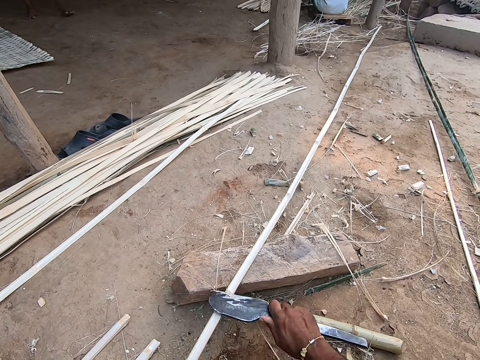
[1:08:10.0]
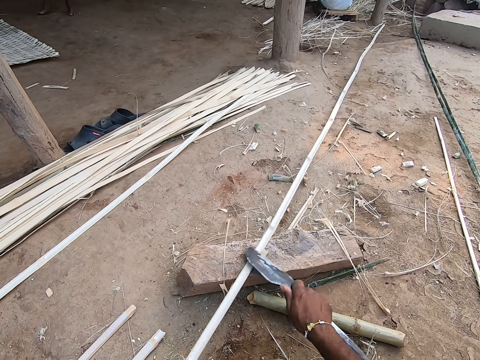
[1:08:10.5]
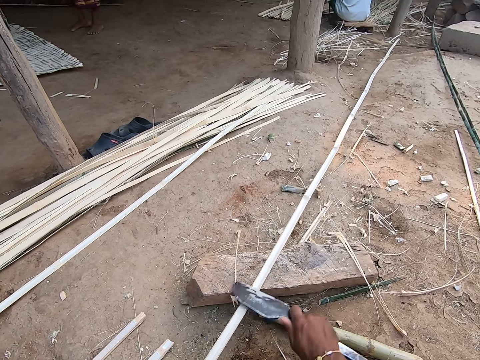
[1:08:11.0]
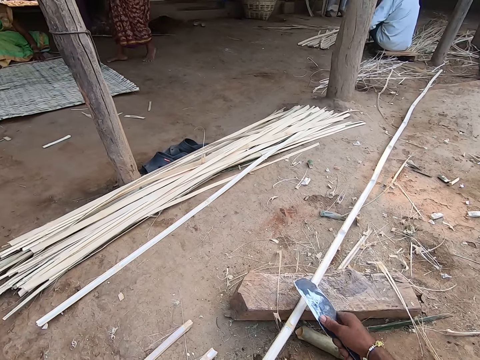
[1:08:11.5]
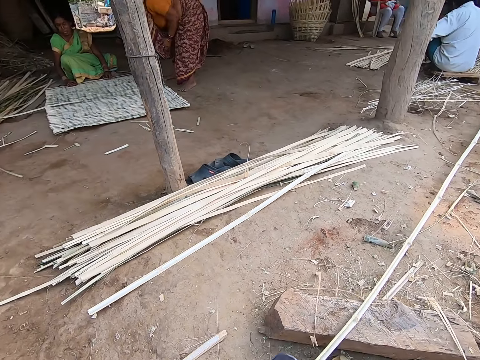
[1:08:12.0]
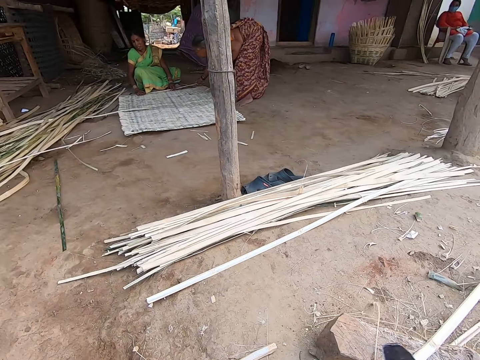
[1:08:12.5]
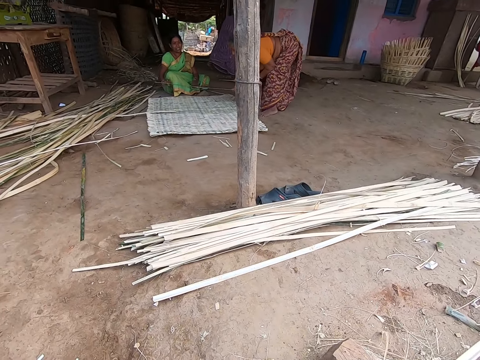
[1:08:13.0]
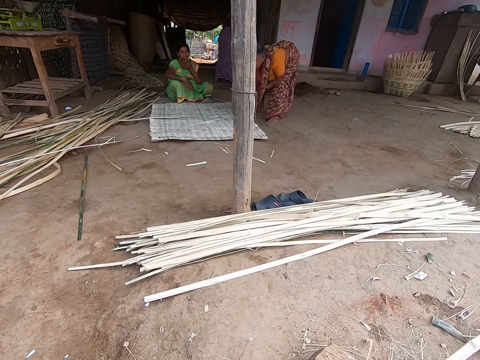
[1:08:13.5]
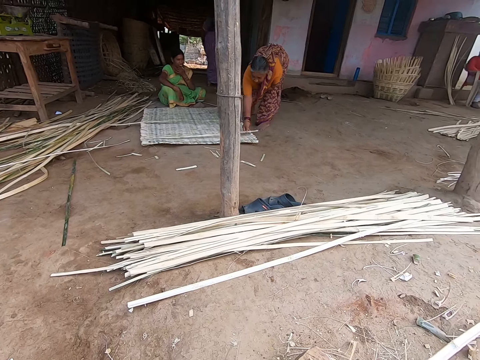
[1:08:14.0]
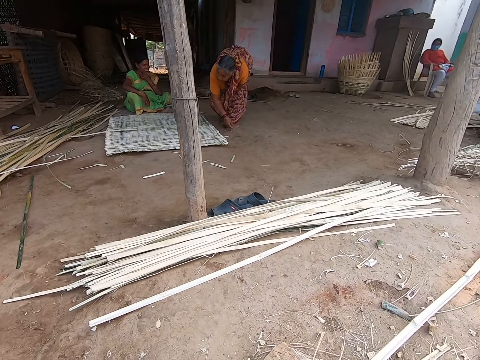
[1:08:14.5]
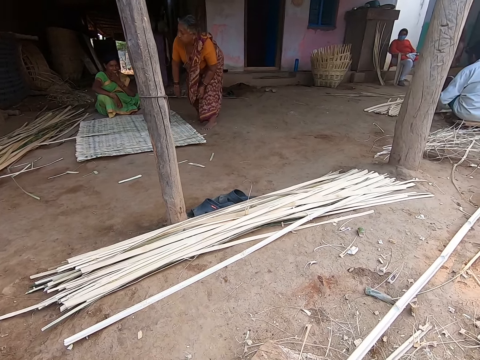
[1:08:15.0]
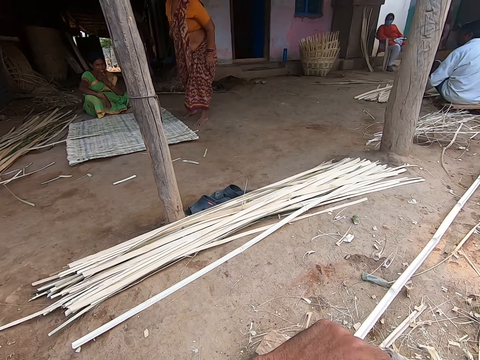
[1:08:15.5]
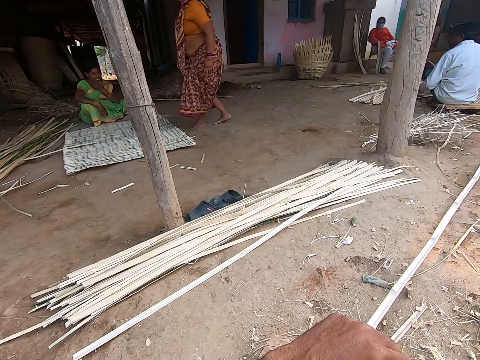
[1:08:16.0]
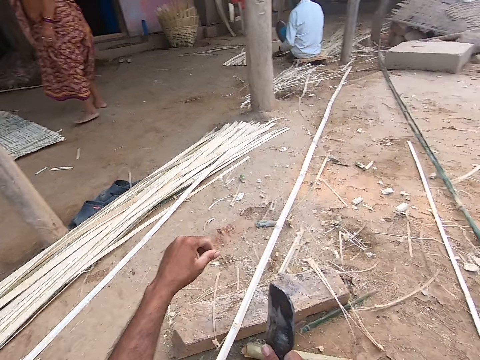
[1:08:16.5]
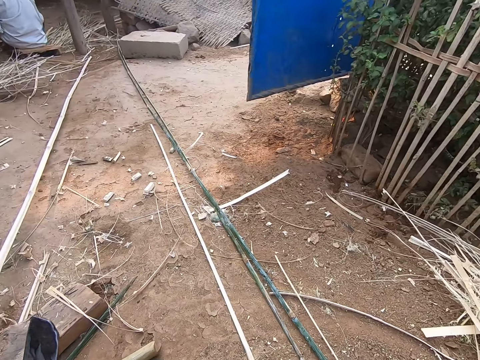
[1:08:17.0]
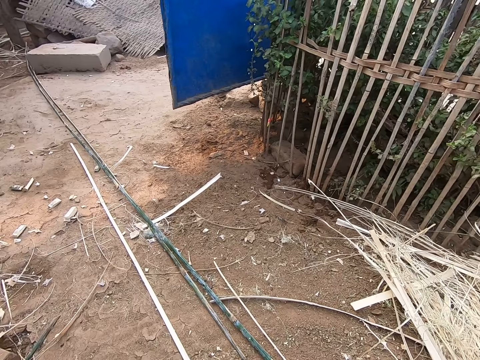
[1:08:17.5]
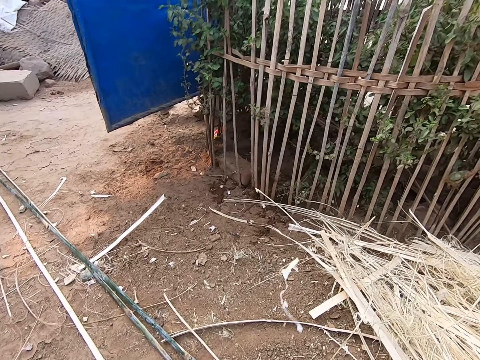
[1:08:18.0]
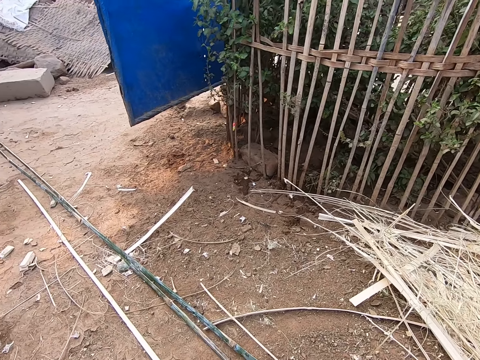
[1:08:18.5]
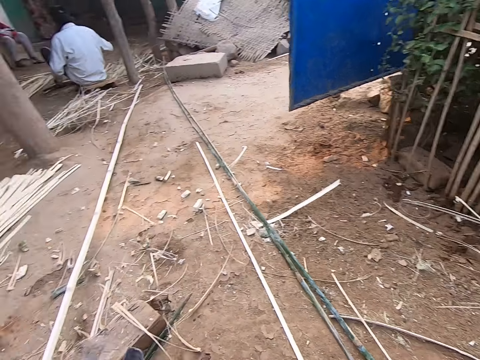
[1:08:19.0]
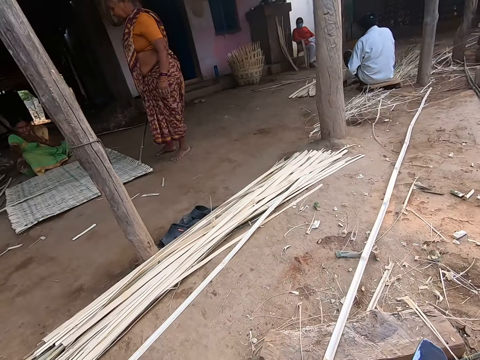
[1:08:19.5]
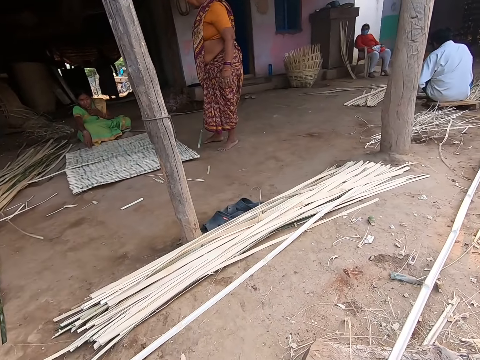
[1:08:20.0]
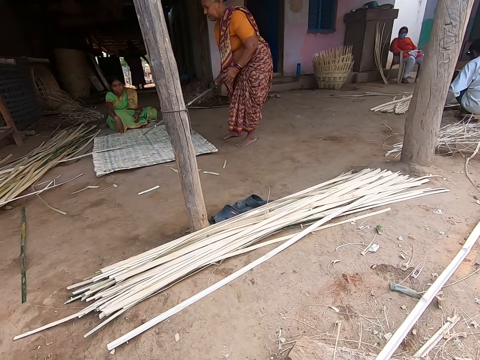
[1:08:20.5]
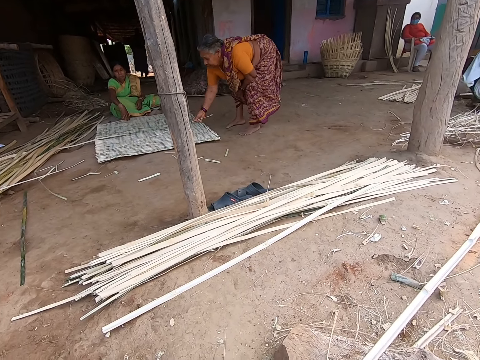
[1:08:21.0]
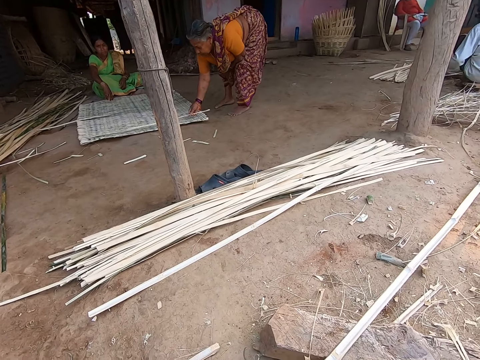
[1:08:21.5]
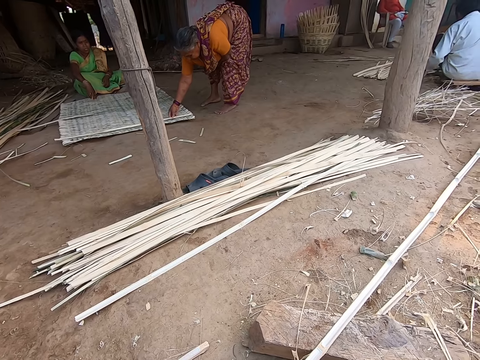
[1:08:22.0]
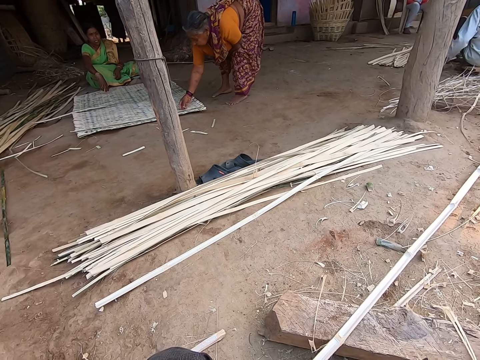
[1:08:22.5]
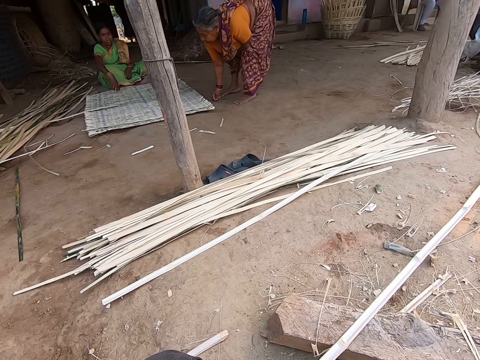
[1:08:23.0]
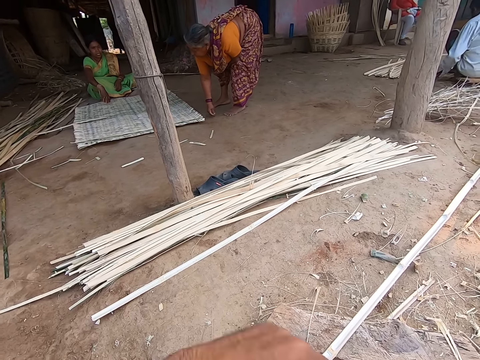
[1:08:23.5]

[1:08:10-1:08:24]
The woman moves a bamboo strip on the bamboo mat with her right hand. The camera wearer lifts a hand, drops the hand and spits saliva. The woman holds the bamboo strip with her right hand. The camera wearer moves the hand. The woman drops the bamboo strip on the bamboo mat with her right hand. The camera wearer interacts with the woman and another woman.

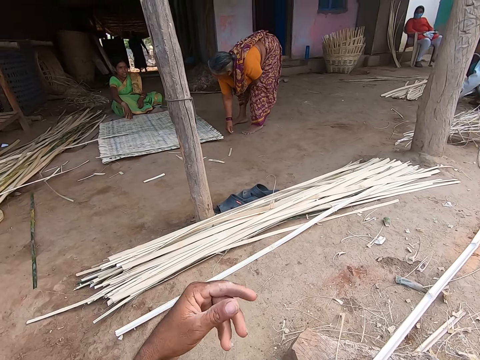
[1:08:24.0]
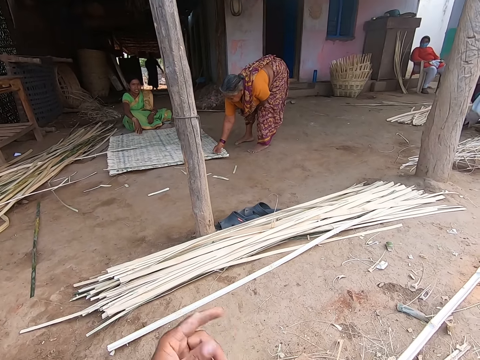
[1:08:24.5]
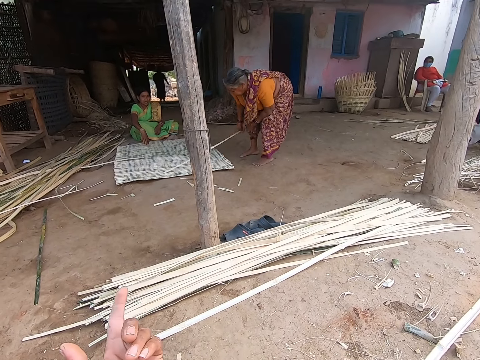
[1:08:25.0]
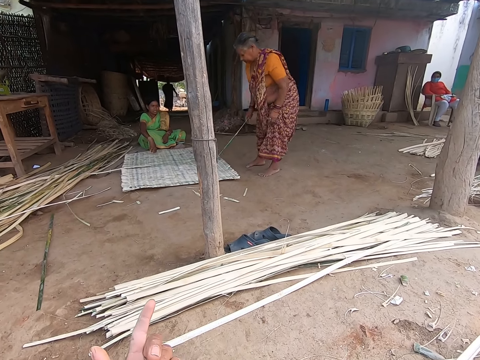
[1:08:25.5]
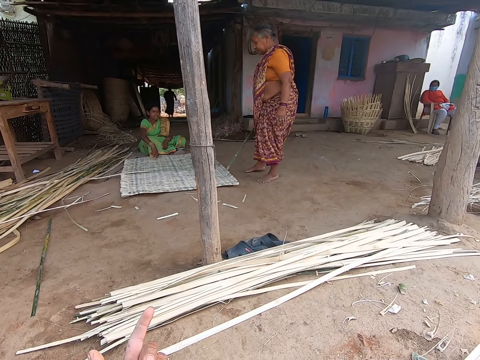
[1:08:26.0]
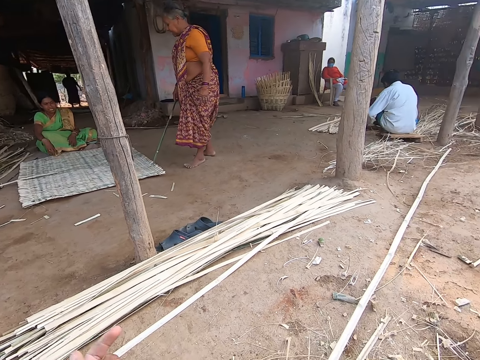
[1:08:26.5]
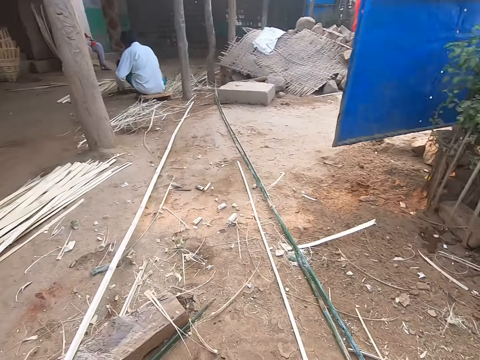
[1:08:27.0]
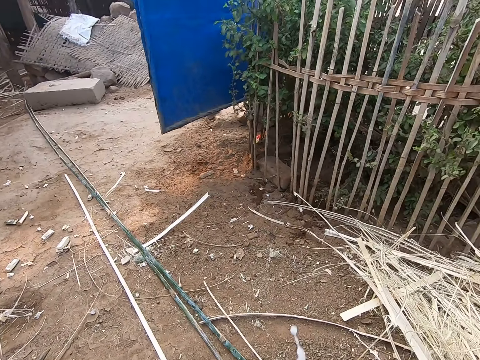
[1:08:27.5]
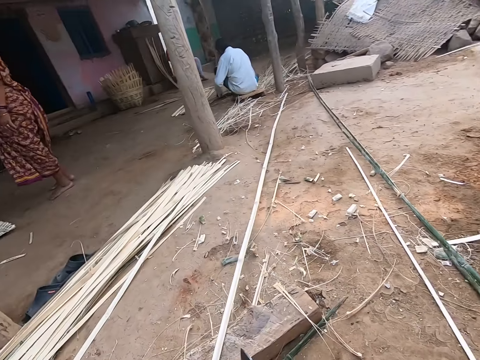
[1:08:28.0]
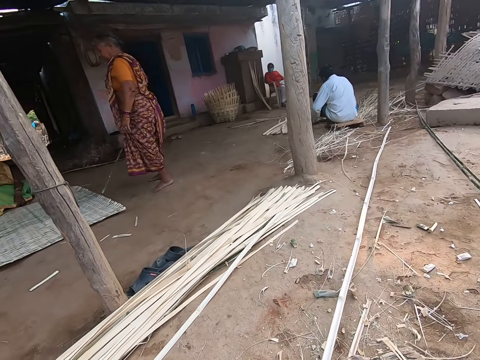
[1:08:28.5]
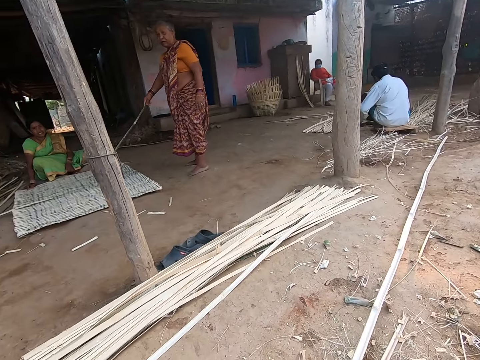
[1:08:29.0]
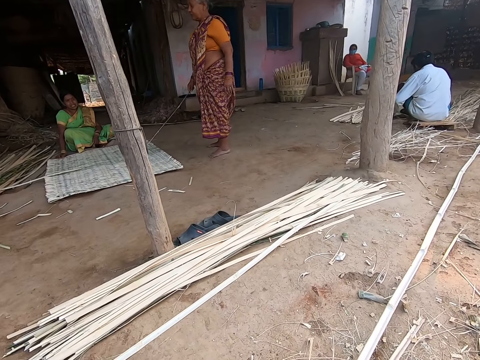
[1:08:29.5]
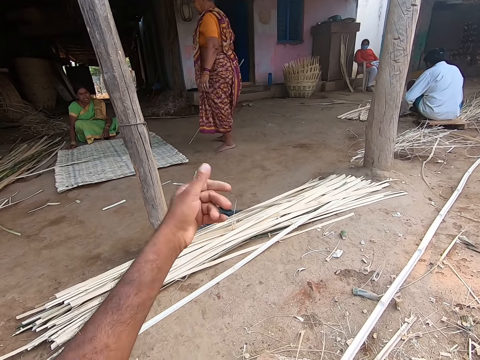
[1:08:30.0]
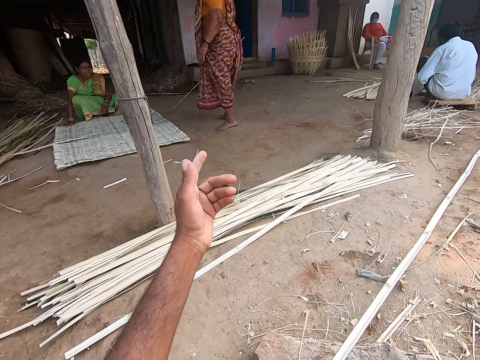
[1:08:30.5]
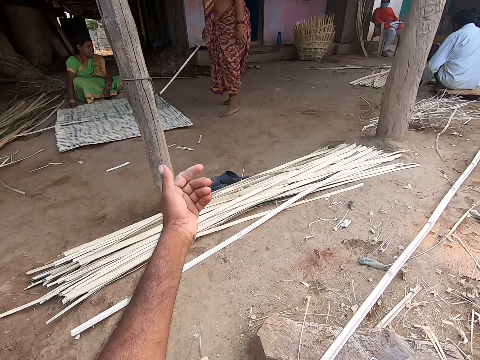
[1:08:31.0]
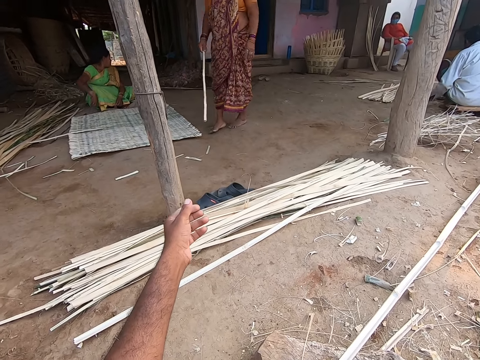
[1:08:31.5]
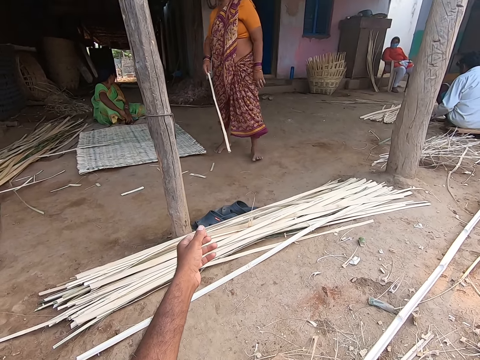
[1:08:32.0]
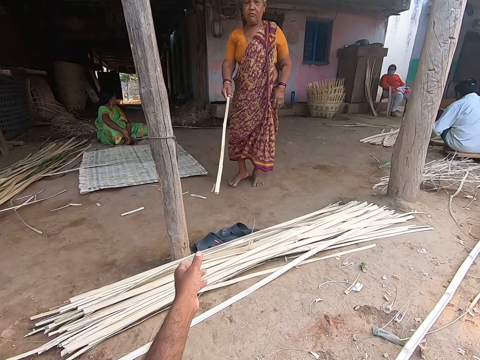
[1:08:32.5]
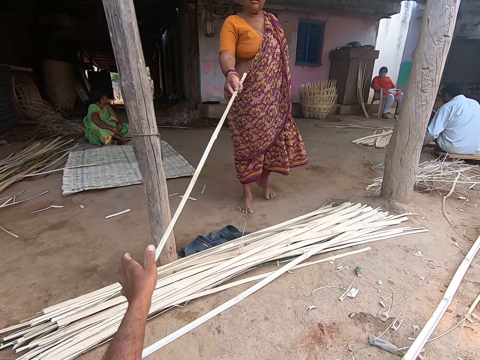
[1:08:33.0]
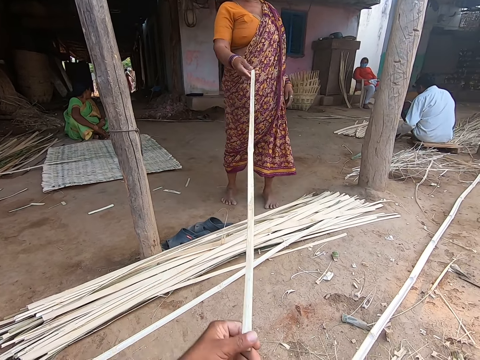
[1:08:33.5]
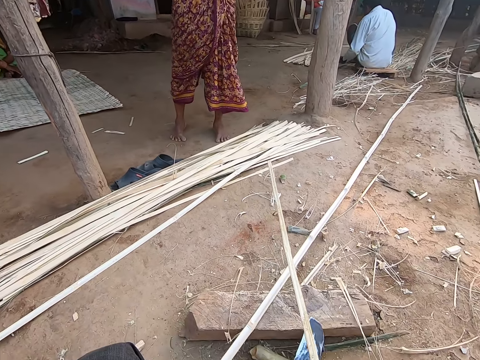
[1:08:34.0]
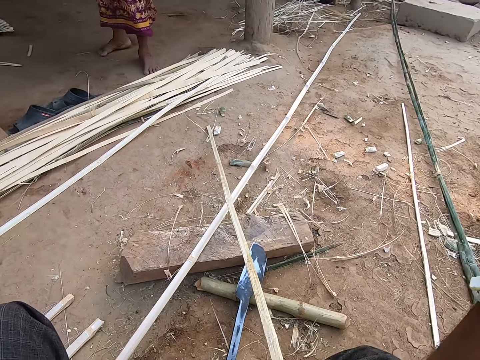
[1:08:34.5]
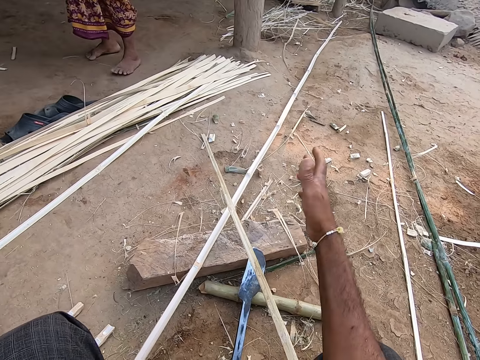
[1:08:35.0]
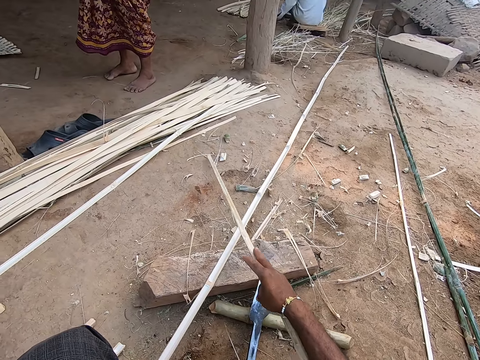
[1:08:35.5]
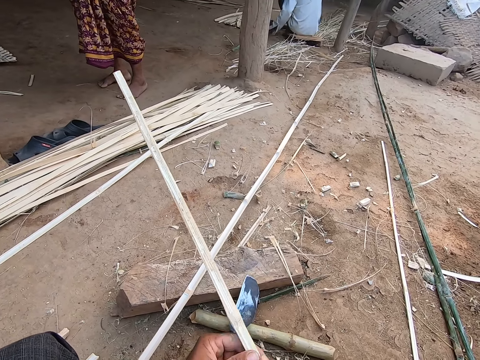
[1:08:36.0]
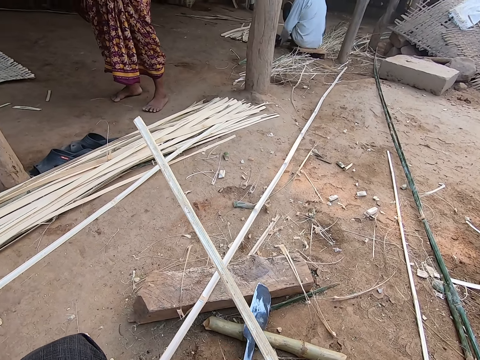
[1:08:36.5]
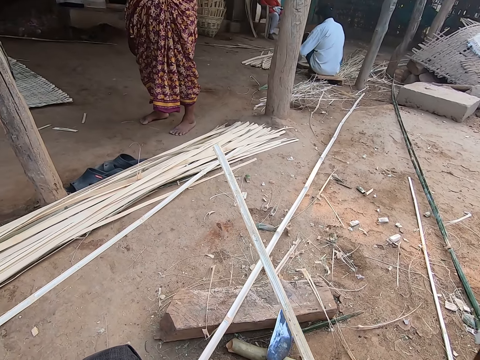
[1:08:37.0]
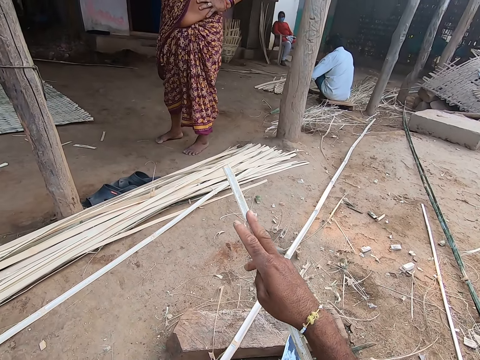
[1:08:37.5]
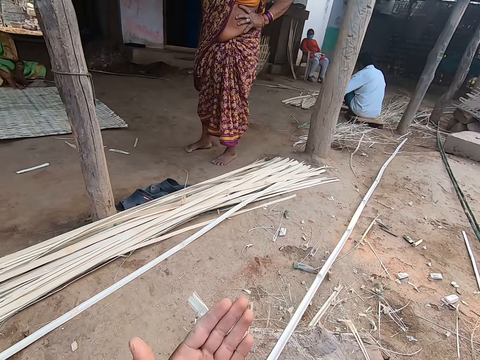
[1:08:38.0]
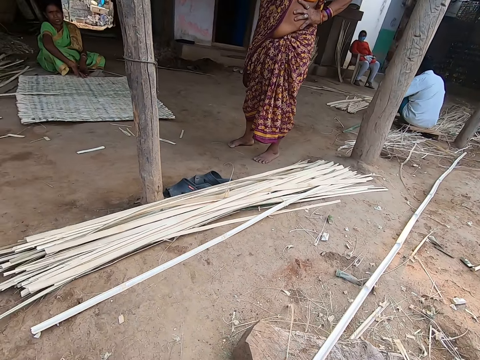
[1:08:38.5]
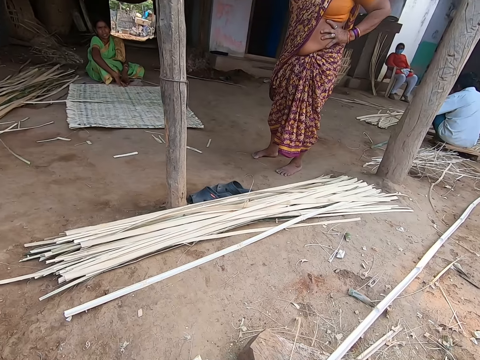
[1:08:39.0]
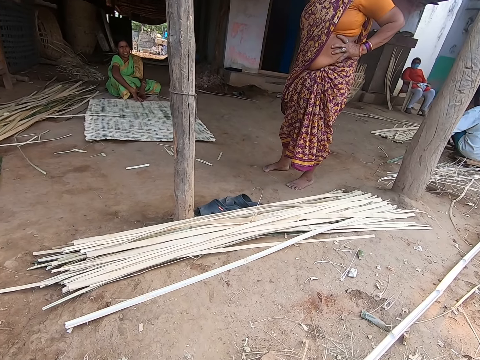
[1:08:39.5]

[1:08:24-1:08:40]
The camera wearer points a finger. The woman picks up the bamboo strip from the bamboo mat with her right hand. The camera wearer returns the hand, points a finger and looks around. A man cuts the bamboo strip with the knife in his right hand. The camera wearer stretches a hand and moves fingers. He collects the bamboo strip from the woman with his left hand. The woman stretches the bamboo strip. The camera wearer examines the bamboo strip with his hands. He drops the hand down. He lifts up the hand. He drops the hand down. He holds the bamboo strip.
